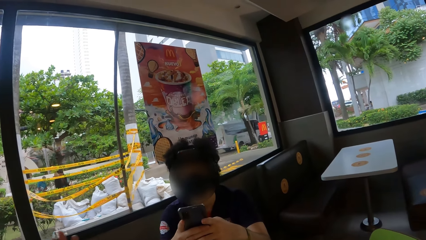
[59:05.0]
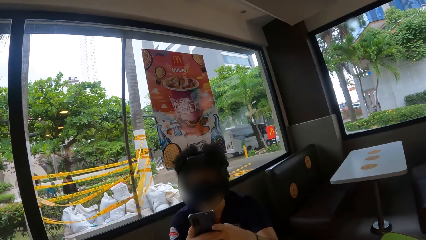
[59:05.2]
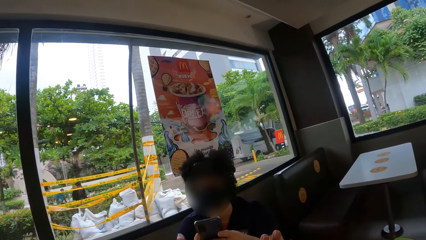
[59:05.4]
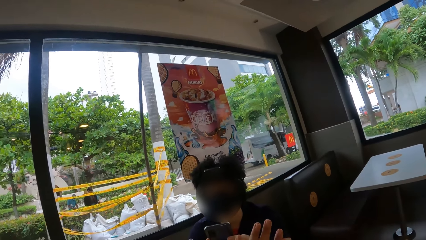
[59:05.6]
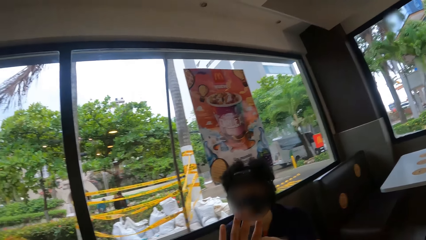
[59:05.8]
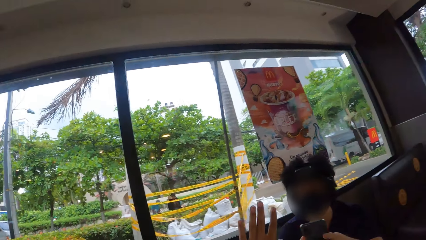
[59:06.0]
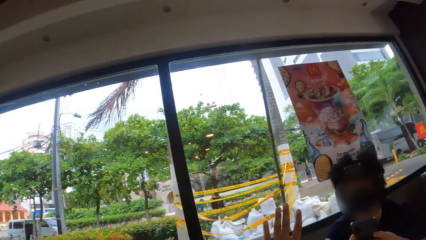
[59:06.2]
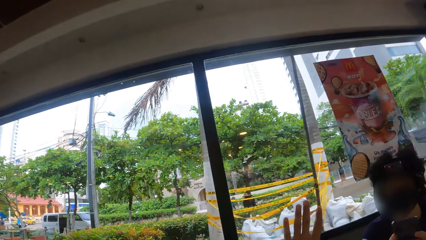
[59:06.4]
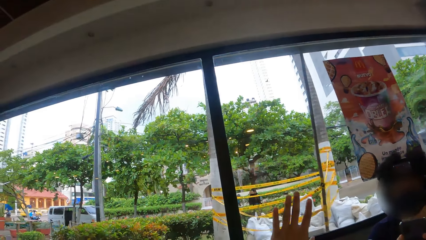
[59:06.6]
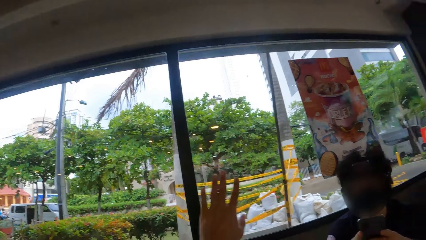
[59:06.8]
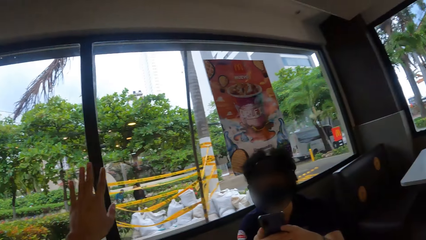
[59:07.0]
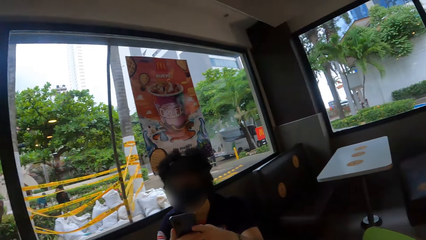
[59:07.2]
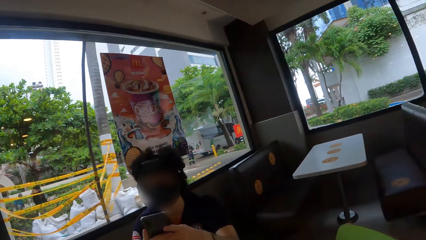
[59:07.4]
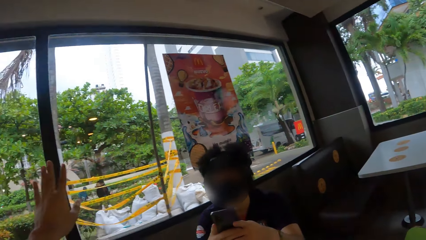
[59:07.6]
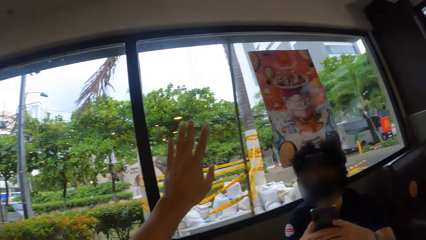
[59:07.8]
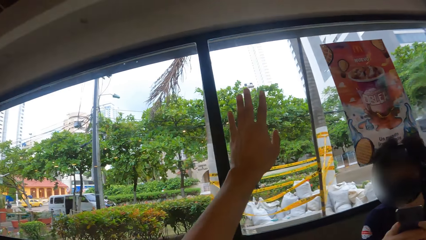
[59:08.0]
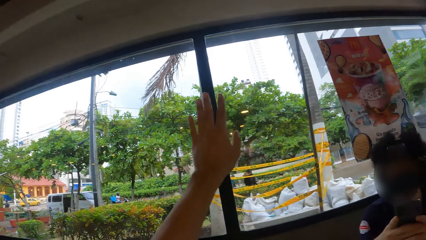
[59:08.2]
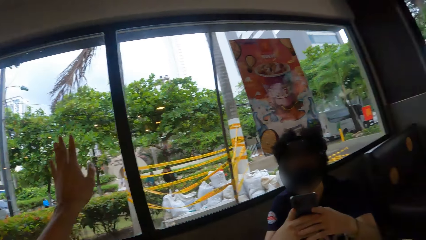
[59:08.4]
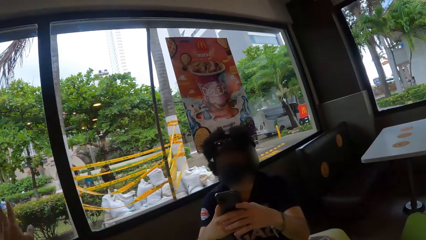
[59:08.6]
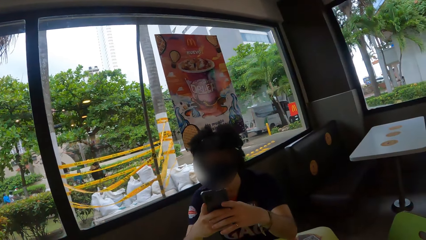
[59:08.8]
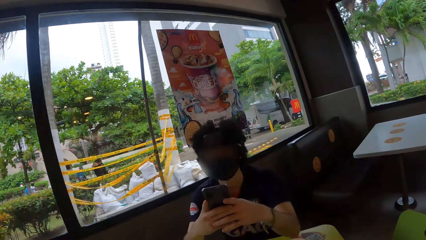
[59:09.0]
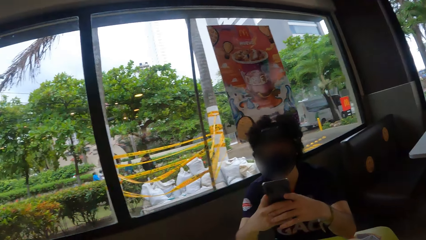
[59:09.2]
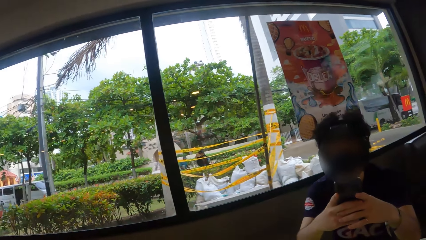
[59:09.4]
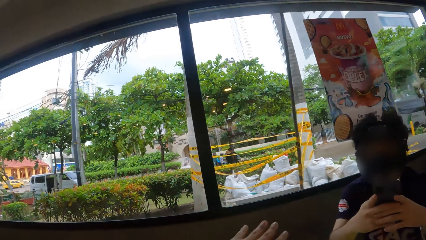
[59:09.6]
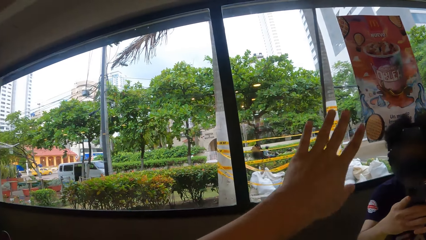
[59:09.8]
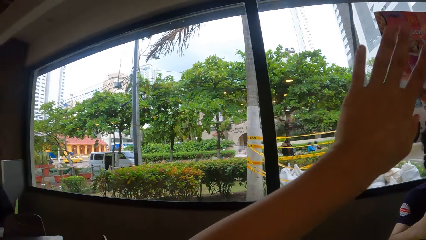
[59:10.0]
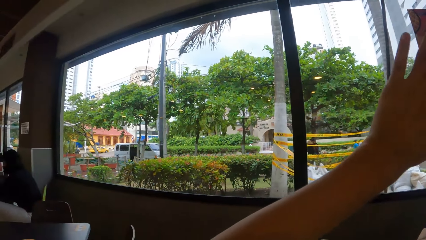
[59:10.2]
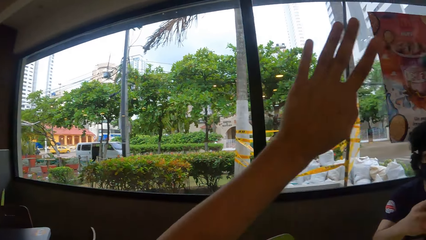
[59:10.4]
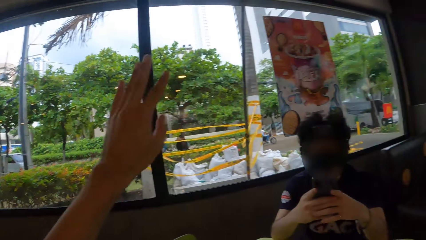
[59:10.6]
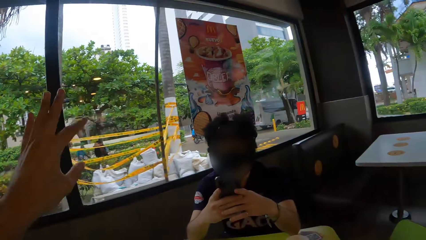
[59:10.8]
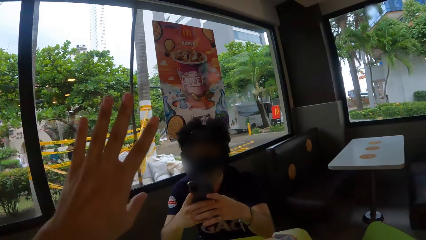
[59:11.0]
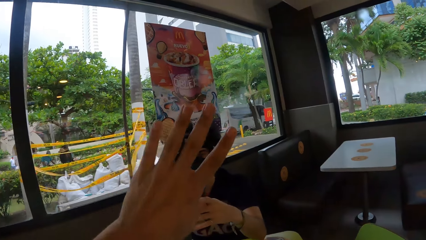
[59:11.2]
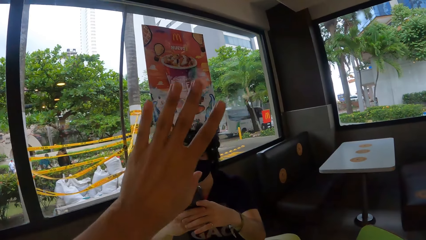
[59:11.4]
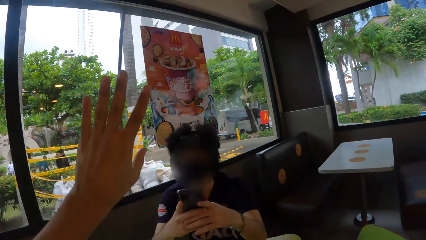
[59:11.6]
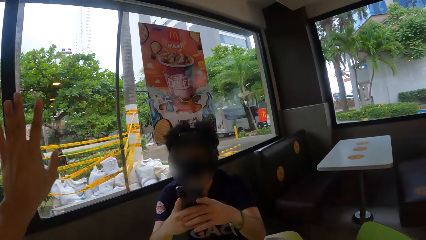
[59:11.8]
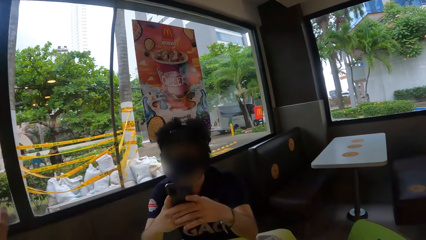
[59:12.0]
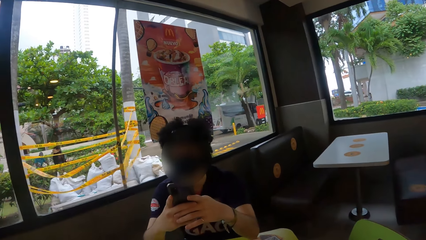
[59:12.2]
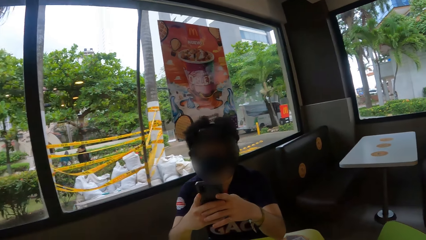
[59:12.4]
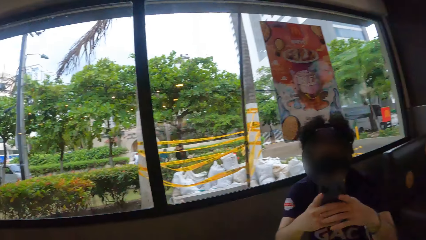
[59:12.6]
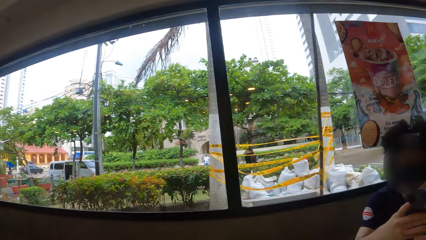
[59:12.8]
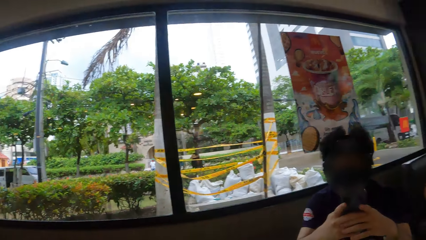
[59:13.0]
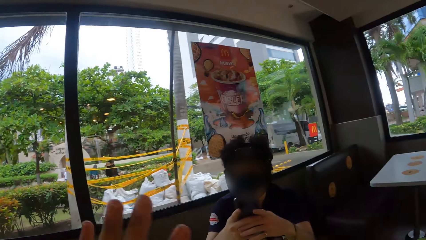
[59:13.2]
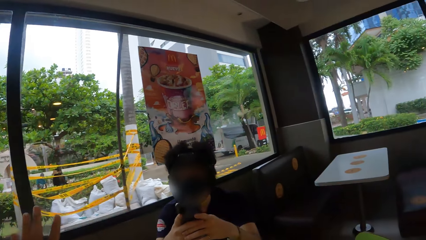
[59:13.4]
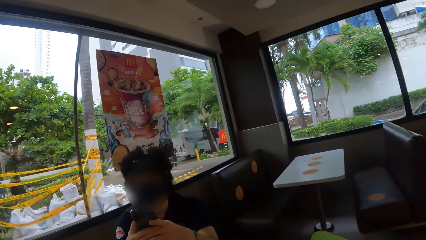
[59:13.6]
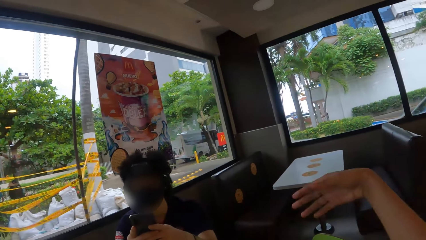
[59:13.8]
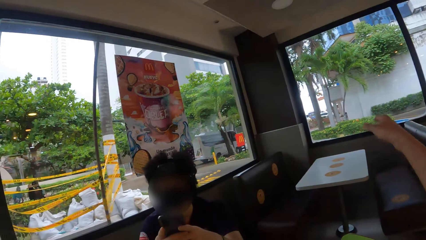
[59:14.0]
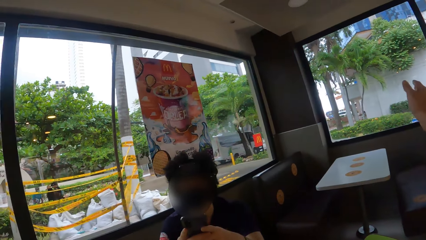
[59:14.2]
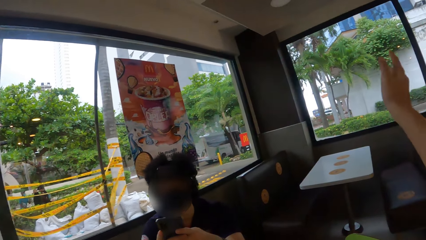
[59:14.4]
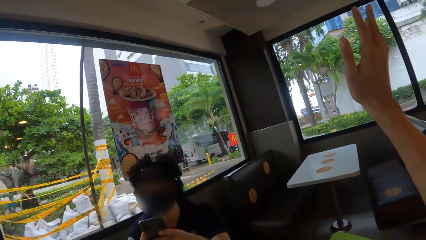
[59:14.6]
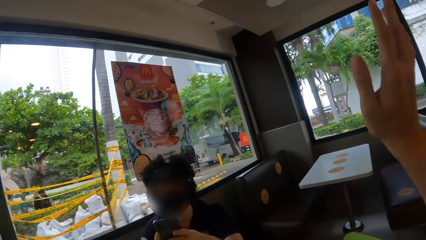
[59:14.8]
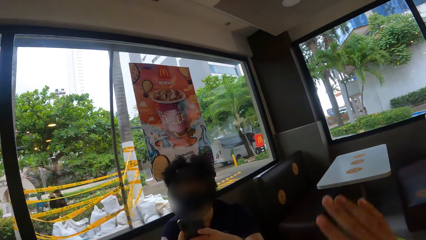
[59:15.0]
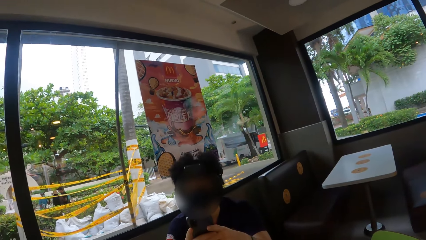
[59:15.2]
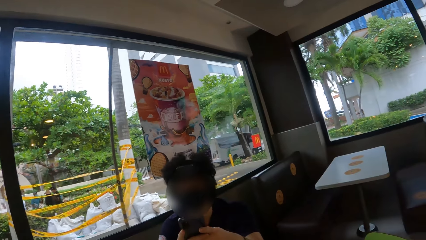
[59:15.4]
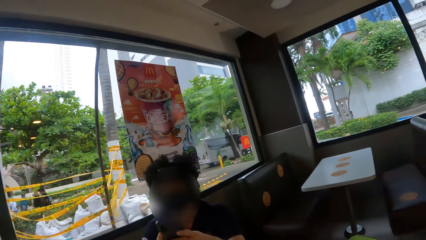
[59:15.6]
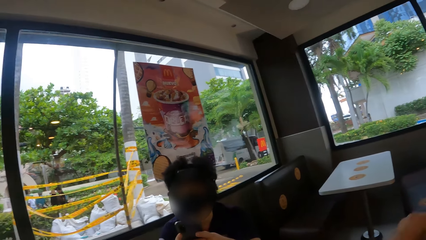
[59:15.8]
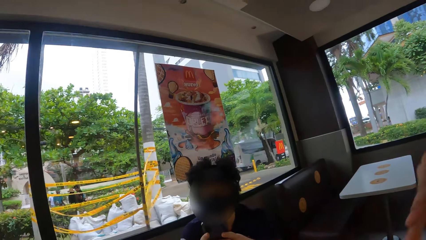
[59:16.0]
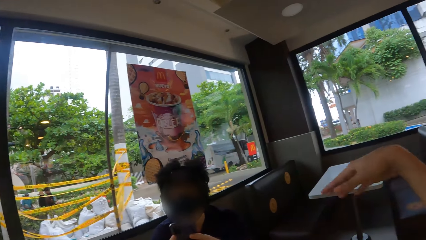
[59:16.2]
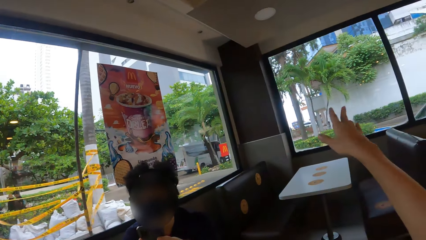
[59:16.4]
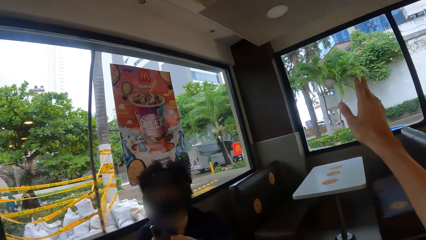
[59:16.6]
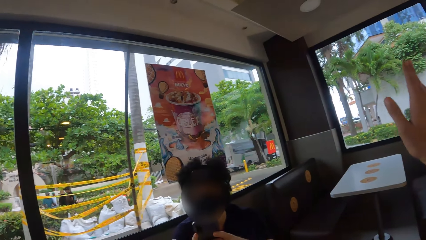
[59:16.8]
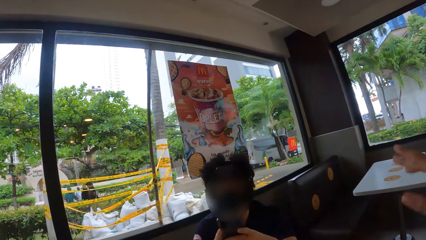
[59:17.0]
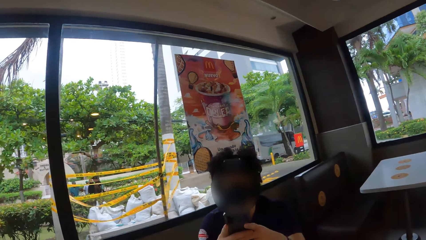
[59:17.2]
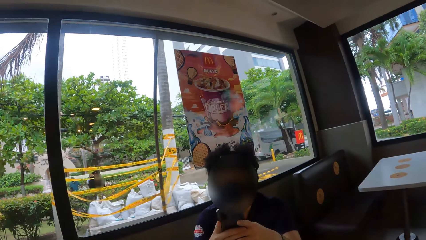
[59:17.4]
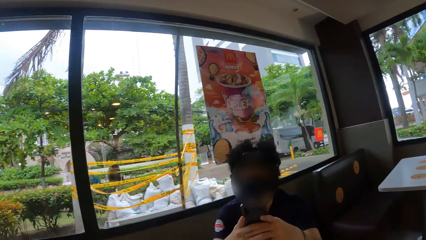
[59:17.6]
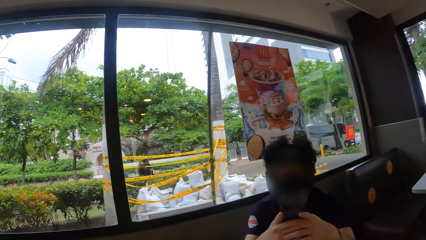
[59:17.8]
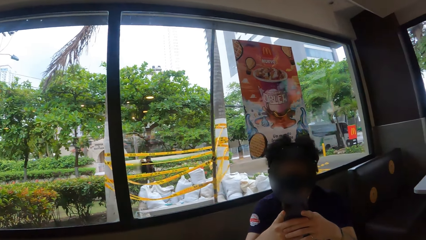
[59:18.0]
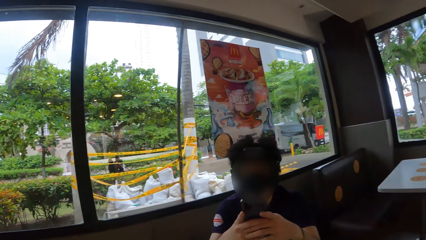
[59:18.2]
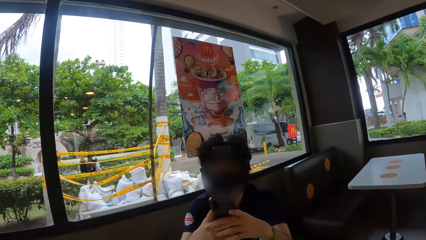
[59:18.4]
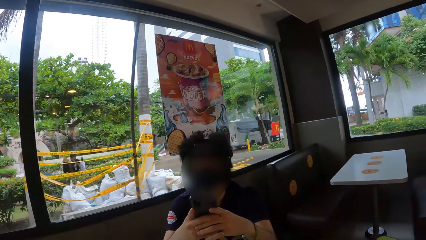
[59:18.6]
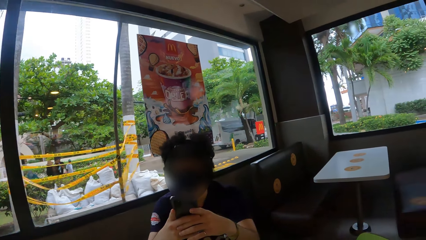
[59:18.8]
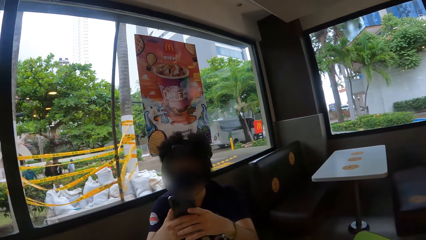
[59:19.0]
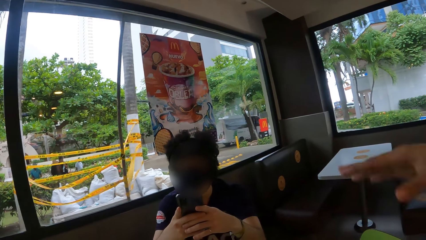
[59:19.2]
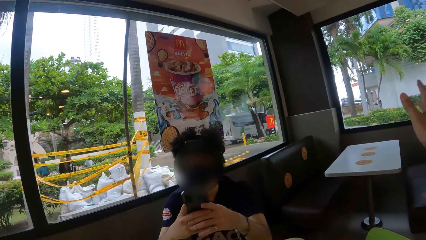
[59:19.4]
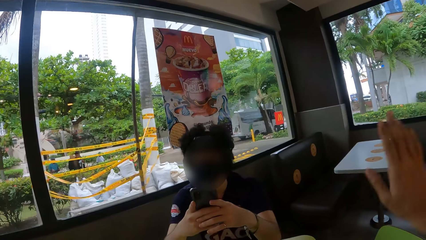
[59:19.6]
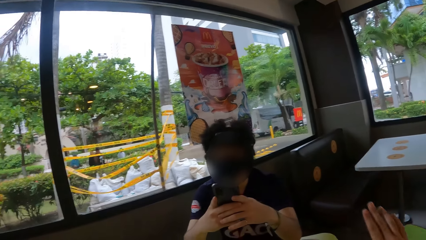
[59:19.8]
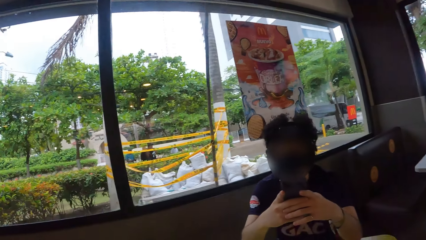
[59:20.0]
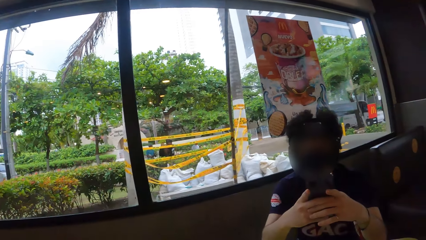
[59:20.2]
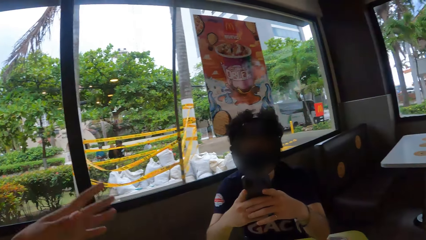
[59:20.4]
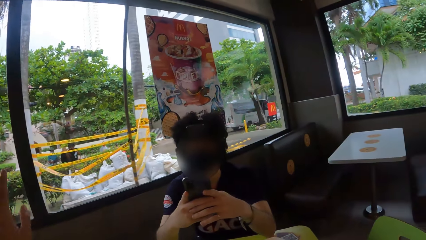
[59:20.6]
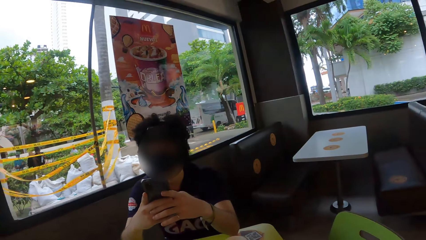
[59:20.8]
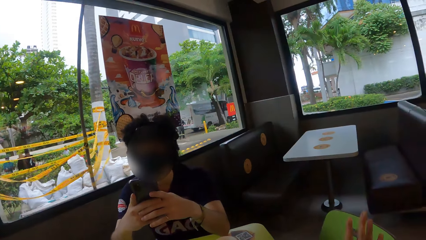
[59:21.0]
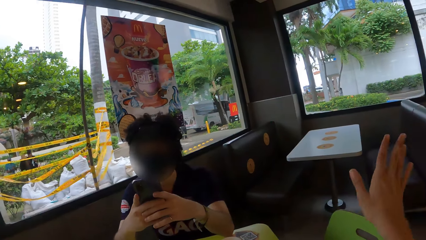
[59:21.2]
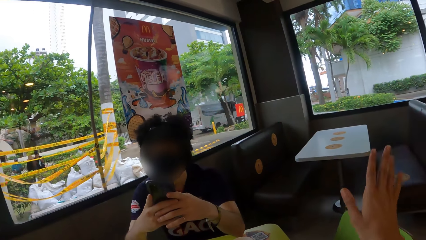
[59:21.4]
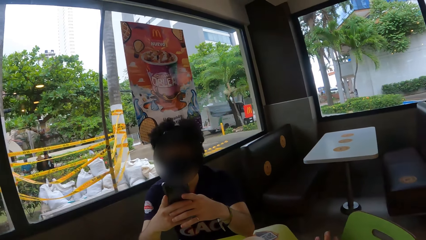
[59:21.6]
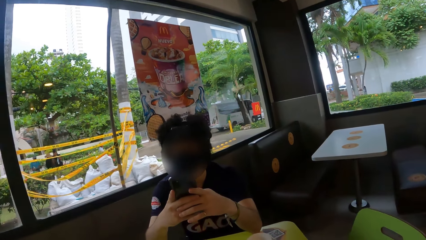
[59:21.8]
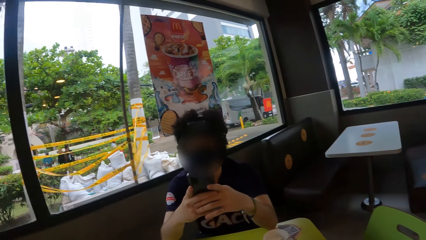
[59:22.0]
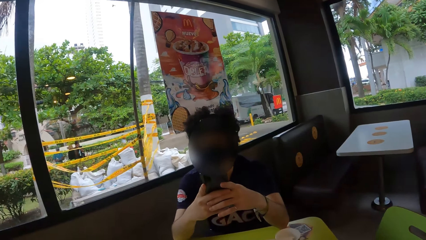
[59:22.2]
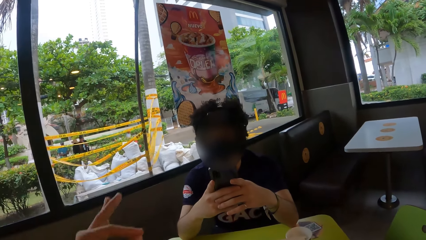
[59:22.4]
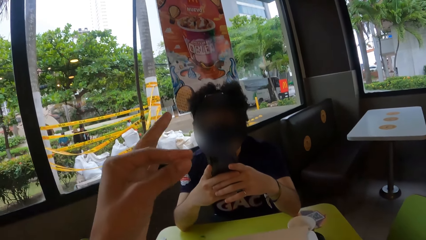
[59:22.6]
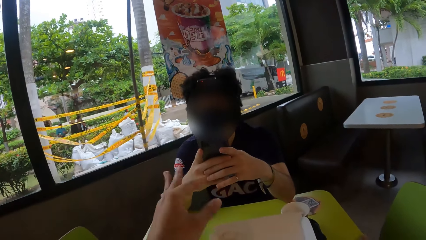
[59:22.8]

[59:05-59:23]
The camera wearer raises the hand. She moves her left hand. She looks around. She raises the hand. She moves her right hand. She puts the hand down. She raises the hand. She puts the hand down. She raises the hand. She puts the hand down. She raises the hand.
